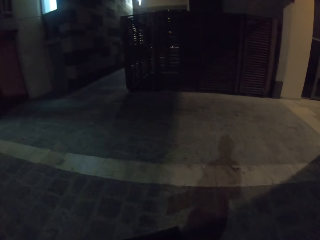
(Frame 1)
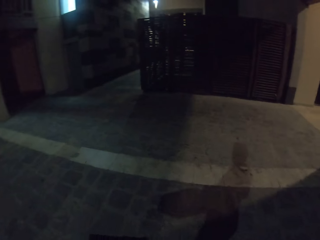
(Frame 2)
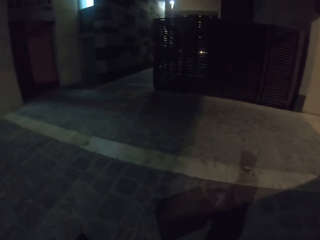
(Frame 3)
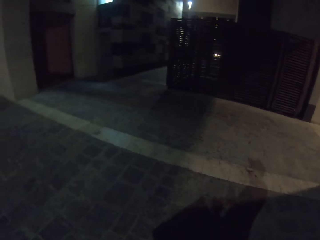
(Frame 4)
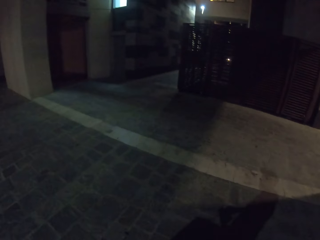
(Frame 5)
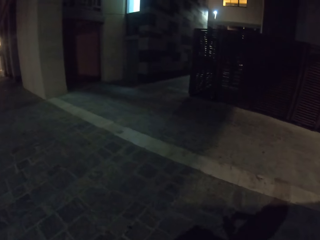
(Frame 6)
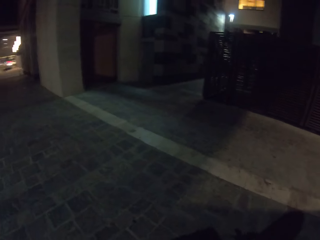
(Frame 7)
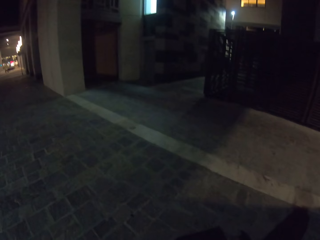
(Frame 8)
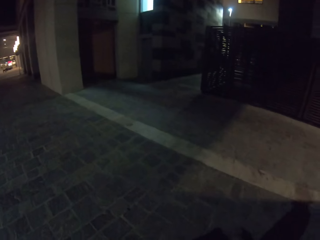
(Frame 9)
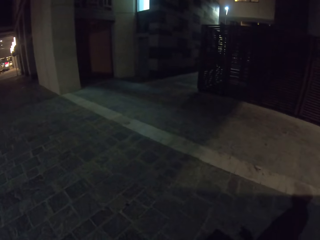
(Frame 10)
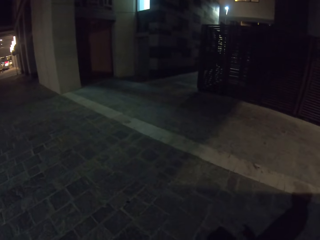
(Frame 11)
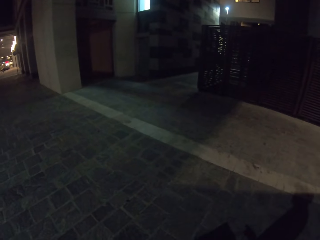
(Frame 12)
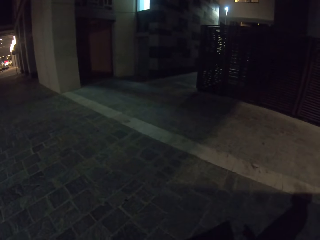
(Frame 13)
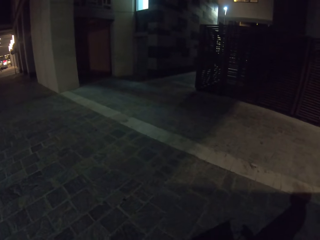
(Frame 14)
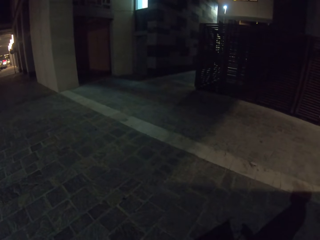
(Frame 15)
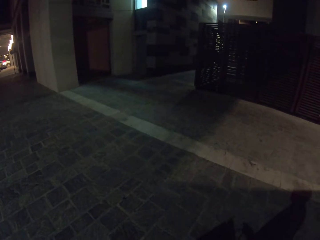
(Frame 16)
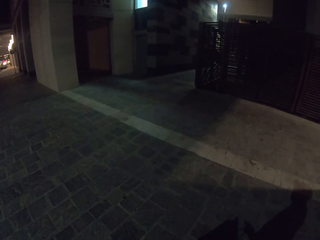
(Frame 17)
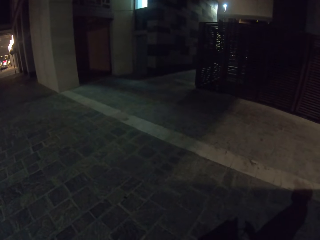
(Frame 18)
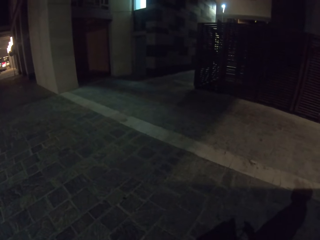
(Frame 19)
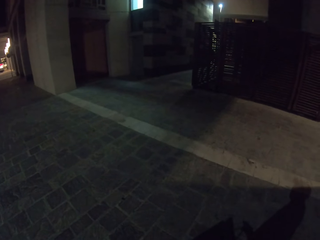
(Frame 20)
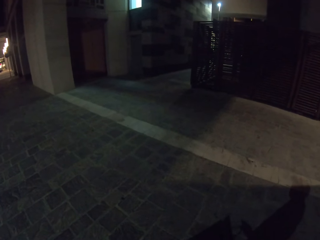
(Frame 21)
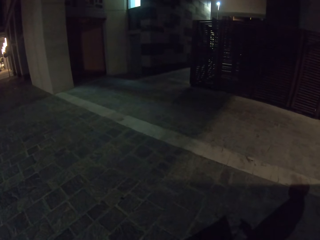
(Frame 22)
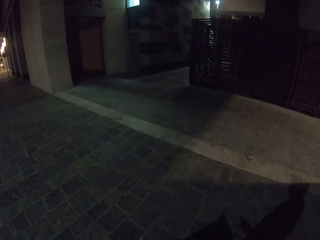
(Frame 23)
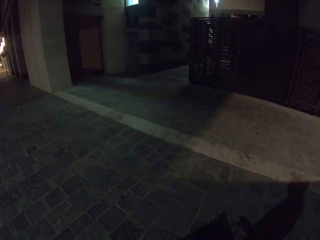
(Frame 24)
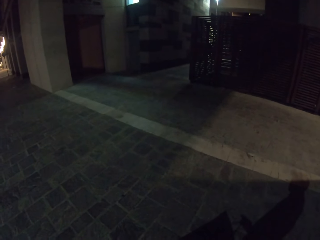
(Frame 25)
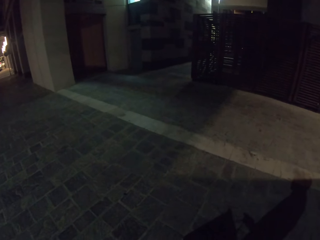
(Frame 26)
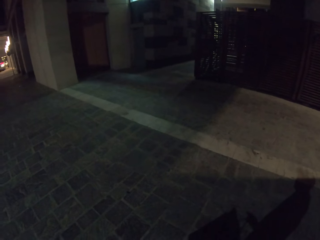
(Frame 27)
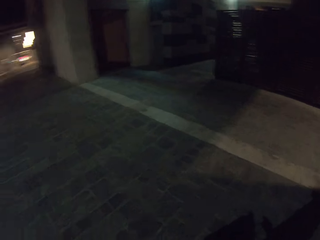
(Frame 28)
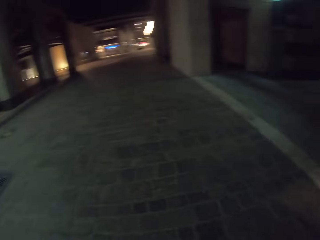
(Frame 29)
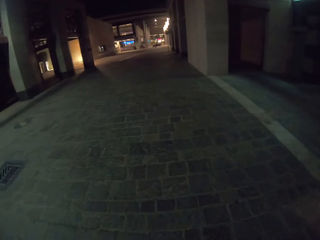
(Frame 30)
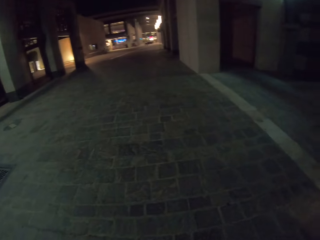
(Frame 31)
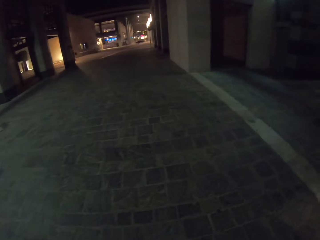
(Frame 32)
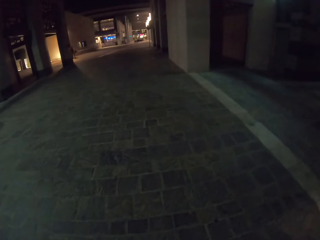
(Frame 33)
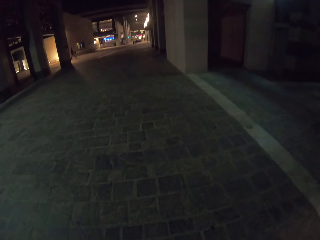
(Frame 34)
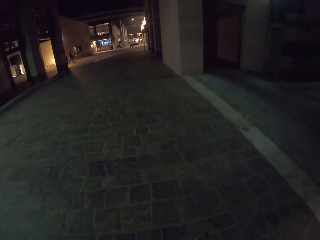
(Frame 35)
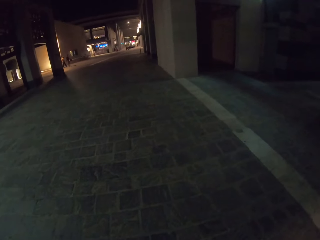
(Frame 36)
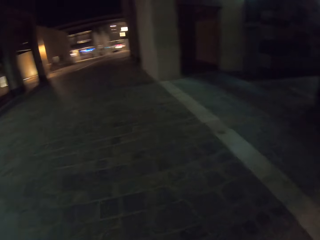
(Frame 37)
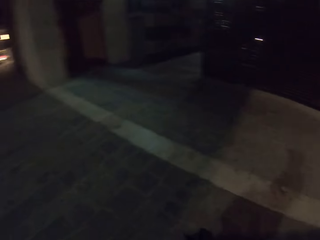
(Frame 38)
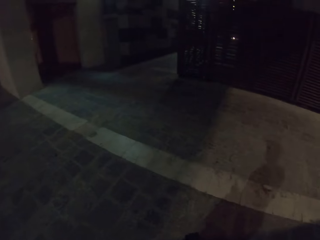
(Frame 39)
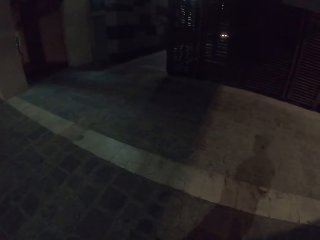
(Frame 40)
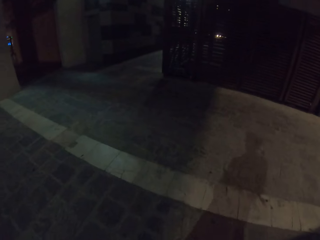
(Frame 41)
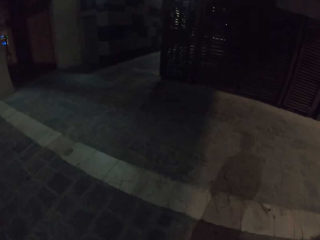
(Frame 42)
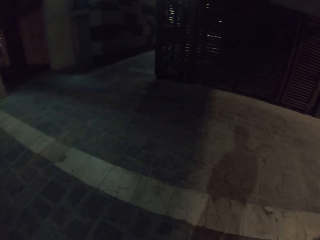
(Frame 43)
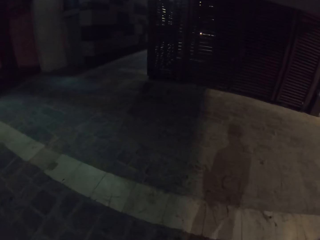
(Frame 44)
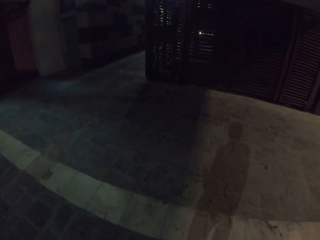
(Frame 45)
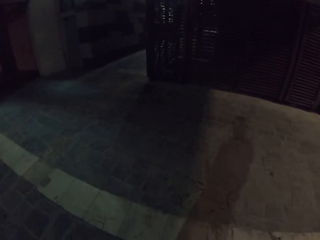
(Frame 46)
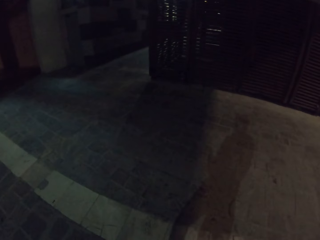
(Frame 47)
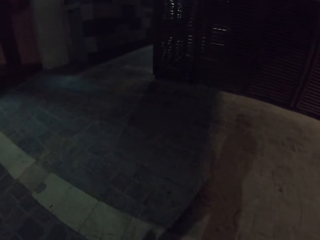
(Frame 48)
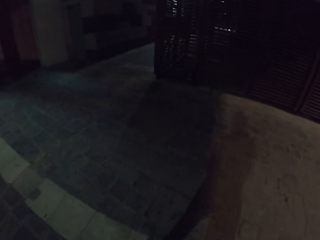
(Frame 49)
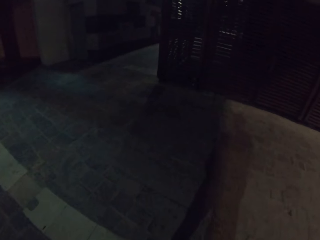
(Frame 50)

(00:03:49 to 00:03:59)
The camera wearer looks around the road.

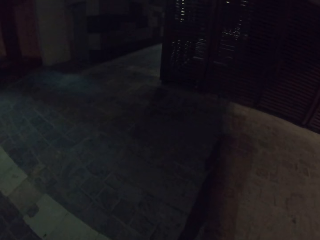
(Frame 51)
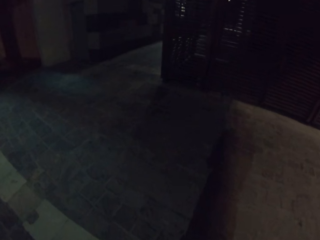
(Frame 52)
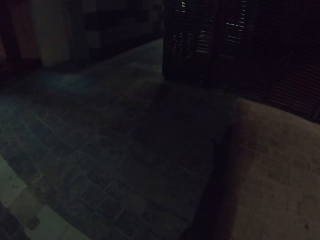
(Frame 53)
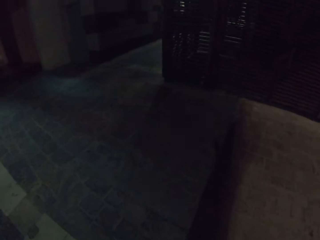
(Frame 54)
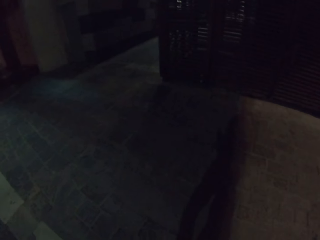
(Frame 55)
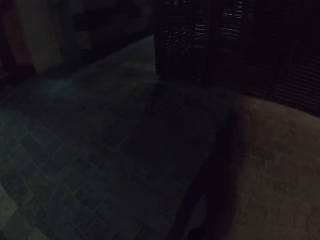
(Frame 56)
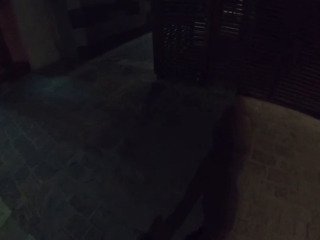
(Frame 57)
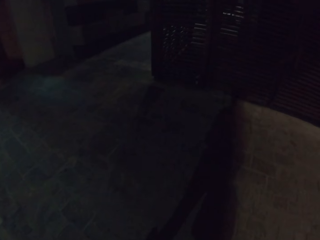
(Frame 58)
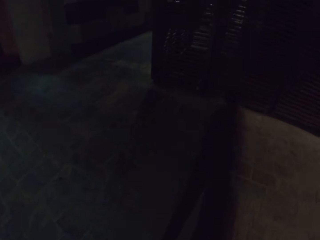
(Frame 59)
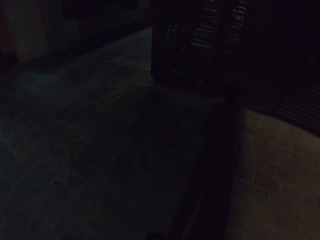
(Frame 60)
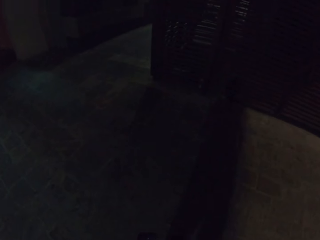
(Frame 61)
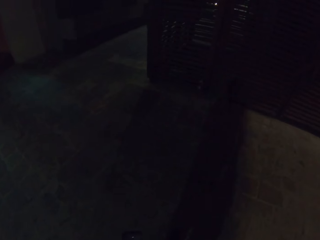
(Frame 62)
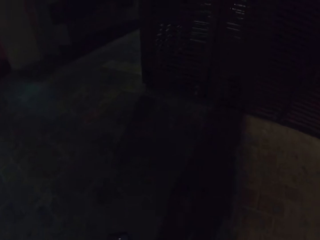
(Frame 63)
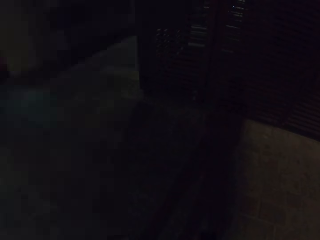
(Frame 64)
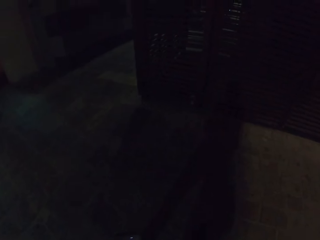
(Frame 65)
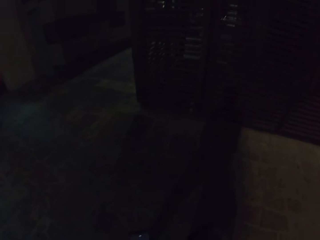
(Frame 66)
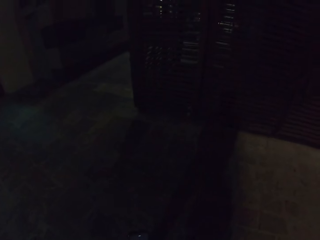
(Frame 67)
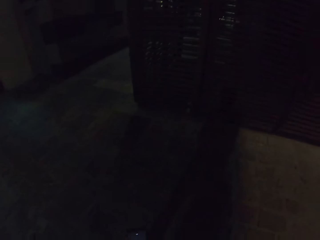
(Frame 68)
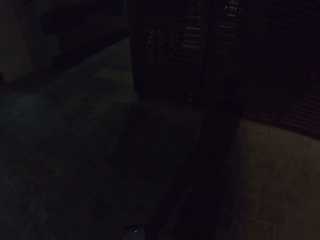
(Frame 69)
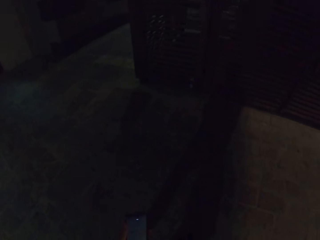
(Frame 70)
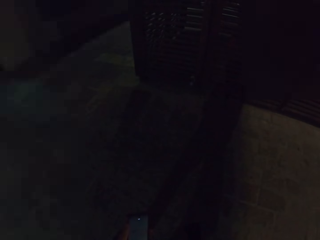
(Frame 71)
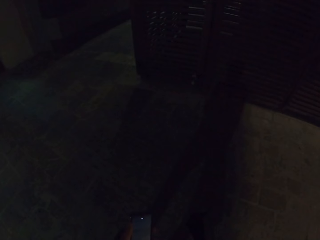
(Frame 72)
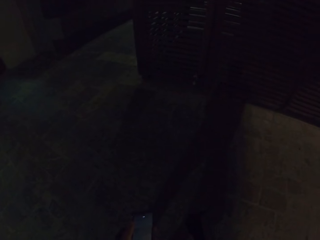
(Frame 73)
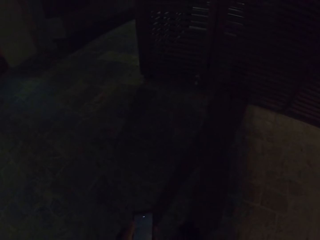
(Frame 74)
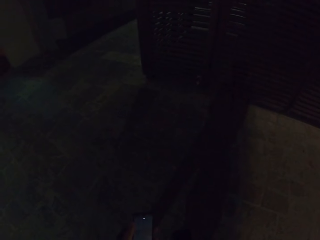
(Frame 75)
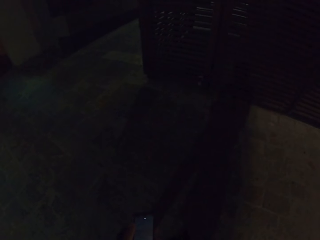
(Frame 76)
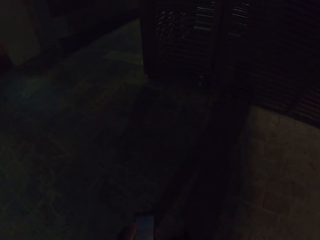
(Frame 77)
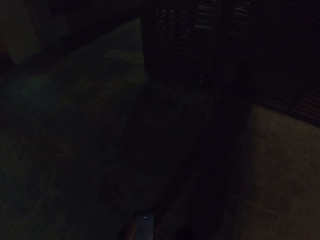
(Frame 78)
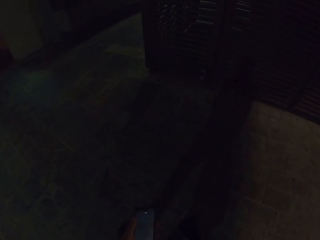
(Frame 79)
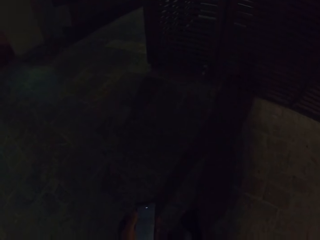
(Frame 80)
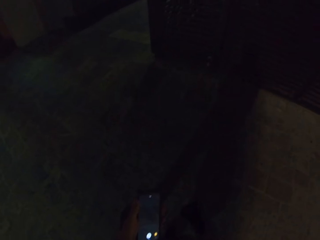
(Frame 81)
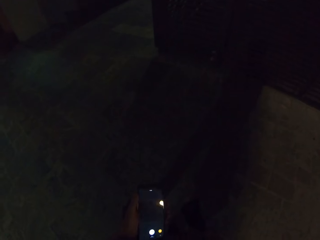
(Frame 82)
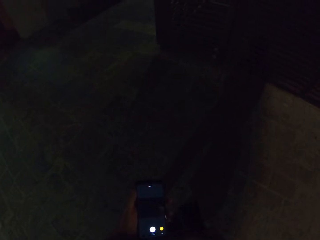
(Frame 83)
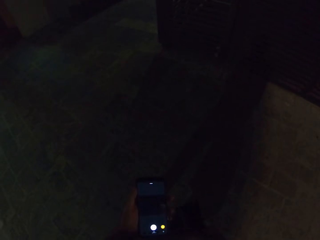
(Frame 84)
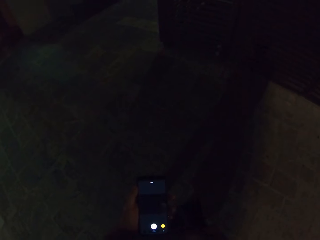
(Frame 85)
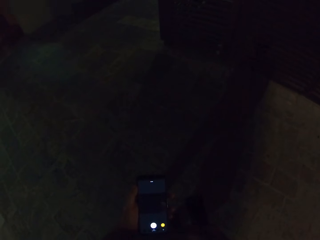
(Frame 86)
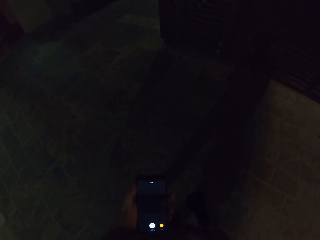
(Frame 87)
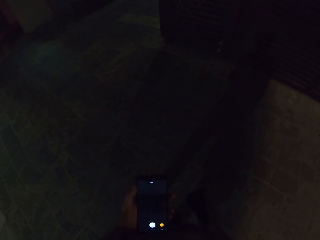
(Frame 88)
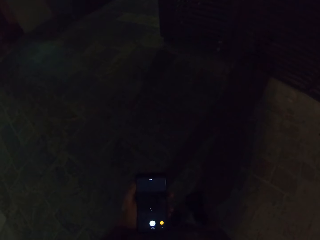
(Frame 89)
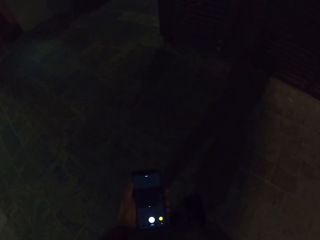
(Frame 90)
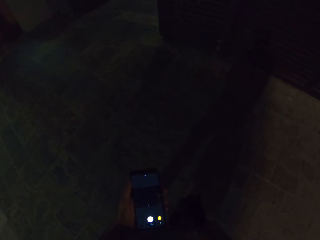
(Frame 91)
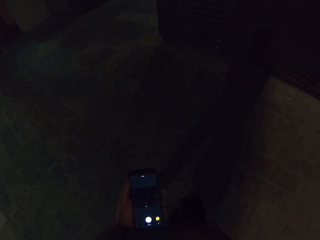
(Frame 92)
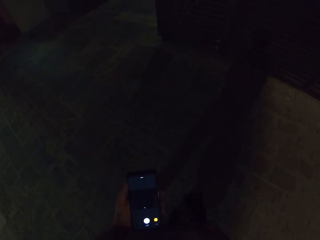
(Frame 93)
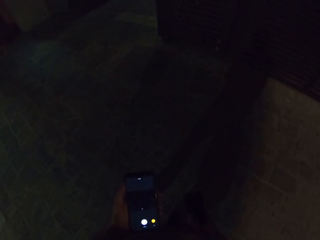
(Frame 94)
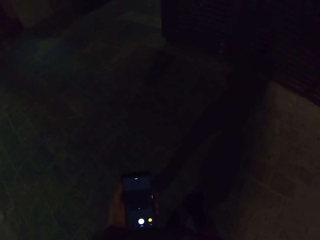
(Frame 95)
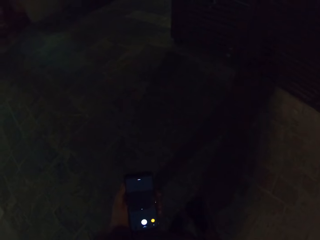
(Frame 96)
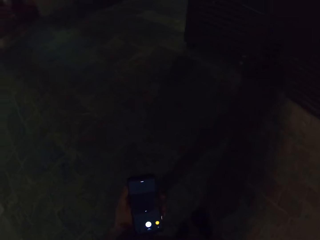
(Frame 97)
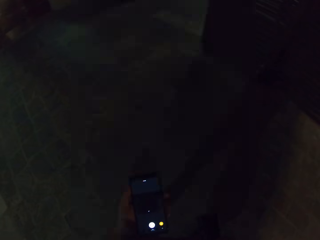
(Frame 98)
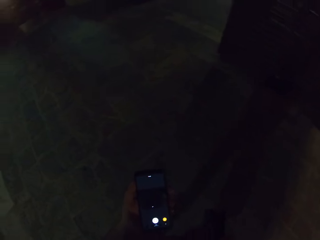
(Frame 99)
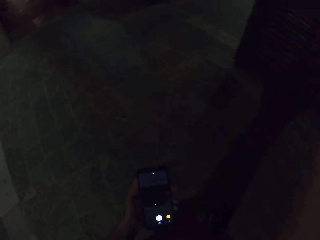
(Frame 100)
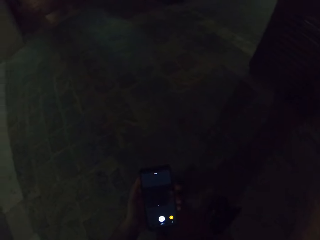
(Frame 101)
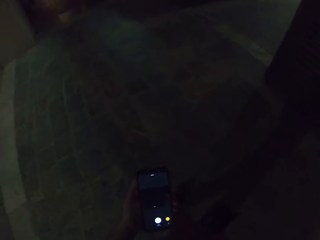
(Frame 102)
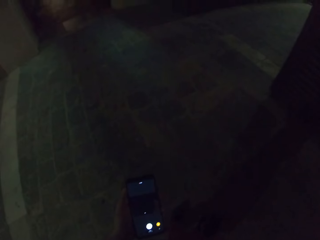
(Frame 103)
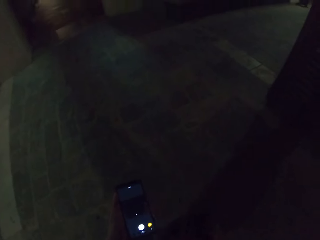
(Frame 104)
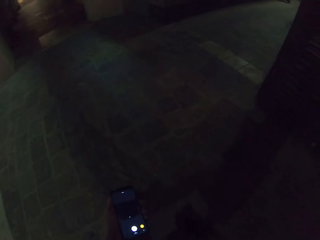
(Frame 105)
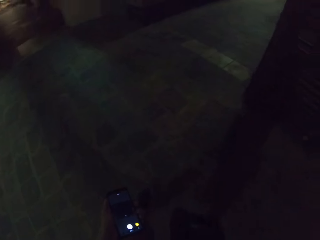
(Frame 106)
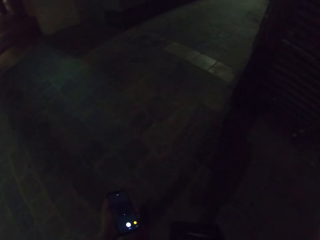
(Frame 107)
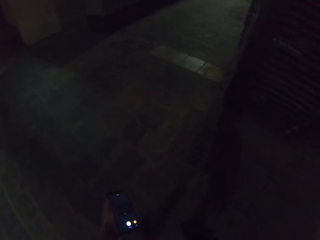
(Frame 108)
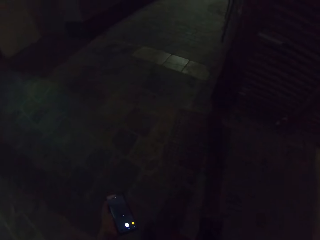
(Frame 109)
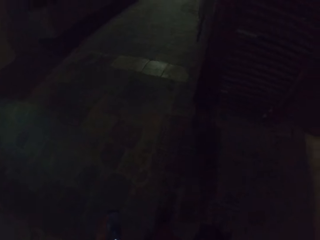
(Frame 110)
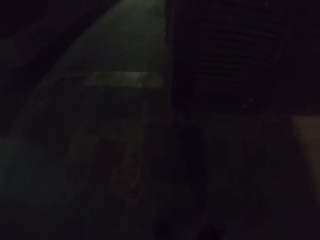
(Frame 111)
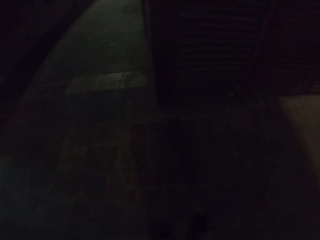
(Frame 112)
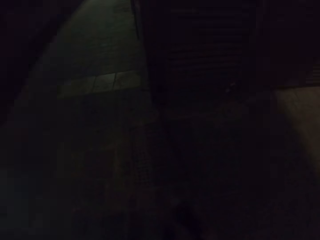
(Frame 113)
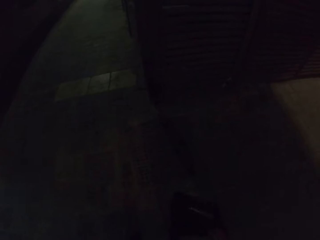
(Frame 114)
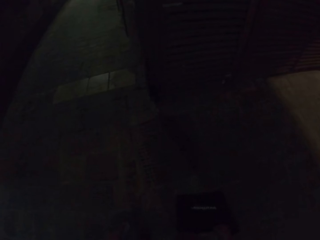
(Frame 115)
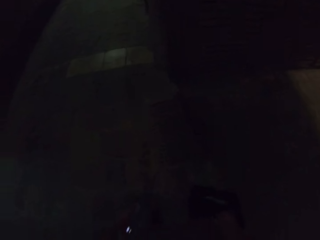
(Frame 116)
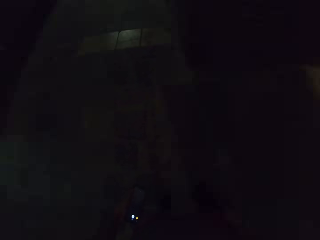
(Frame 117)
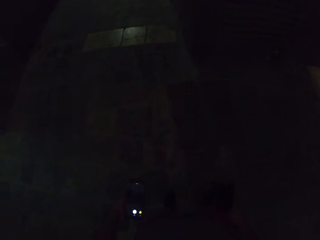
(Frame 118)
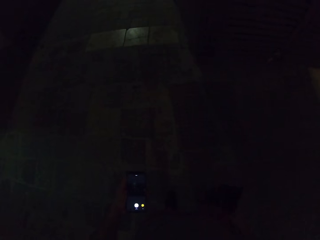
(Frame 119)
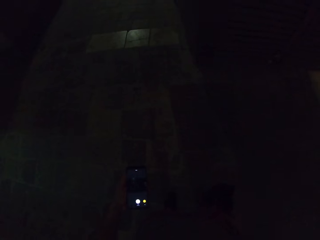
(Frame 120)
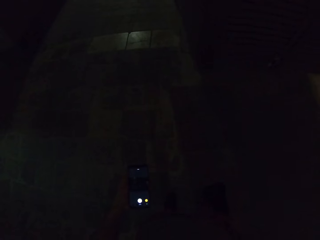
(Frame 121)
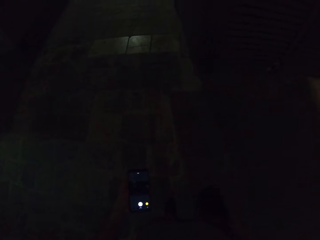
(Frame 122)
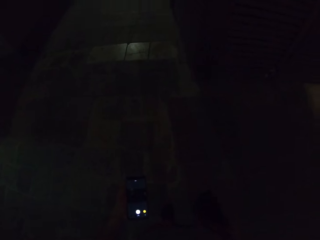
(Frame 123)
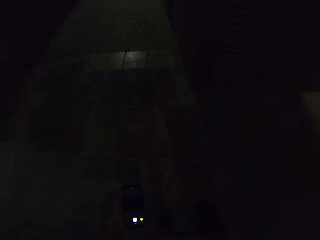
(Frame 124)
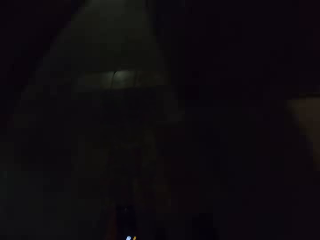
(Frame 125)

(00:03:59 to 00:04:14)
The camera wearer walks on the pavement. They look at the phone.
